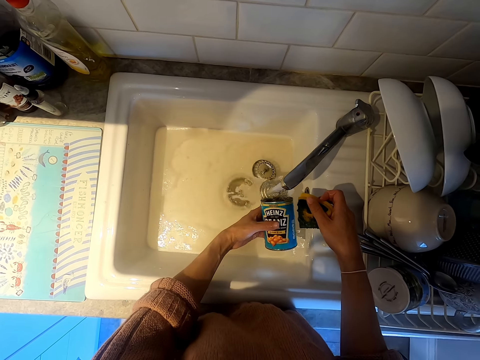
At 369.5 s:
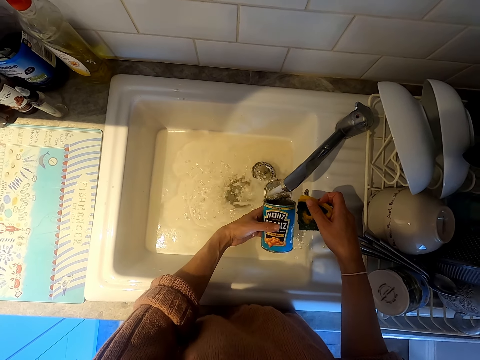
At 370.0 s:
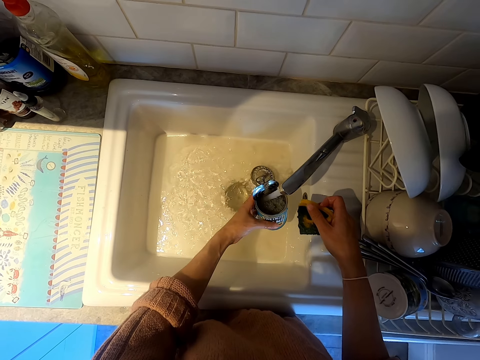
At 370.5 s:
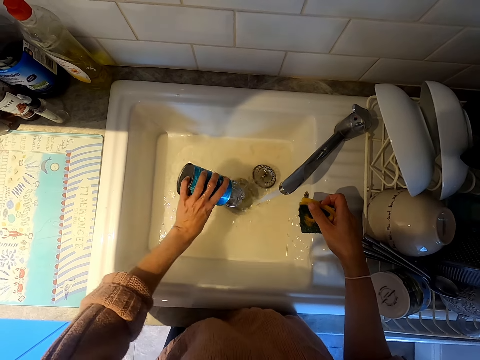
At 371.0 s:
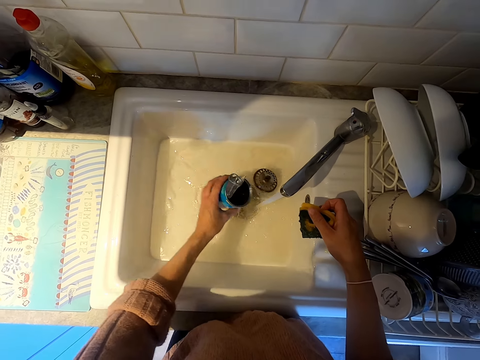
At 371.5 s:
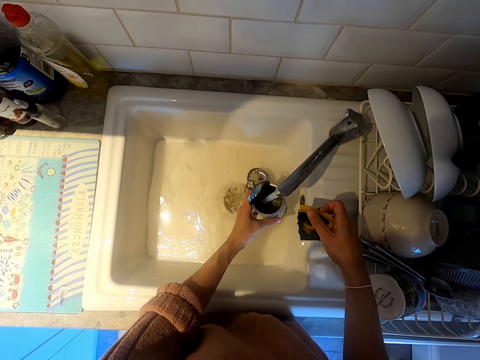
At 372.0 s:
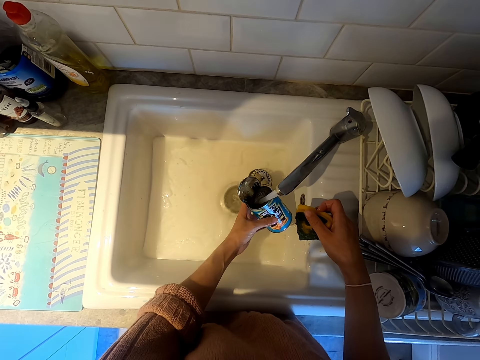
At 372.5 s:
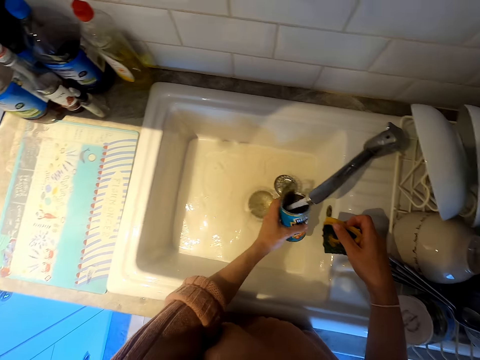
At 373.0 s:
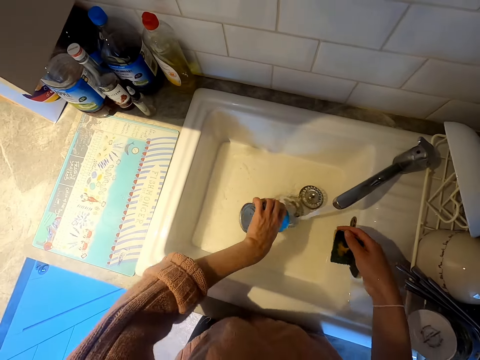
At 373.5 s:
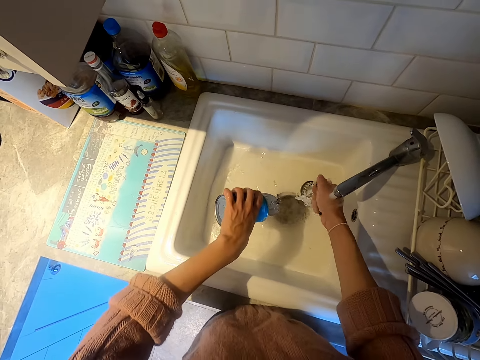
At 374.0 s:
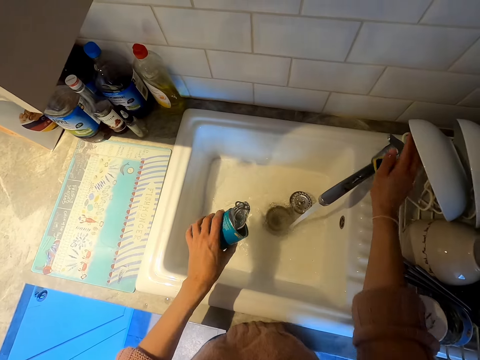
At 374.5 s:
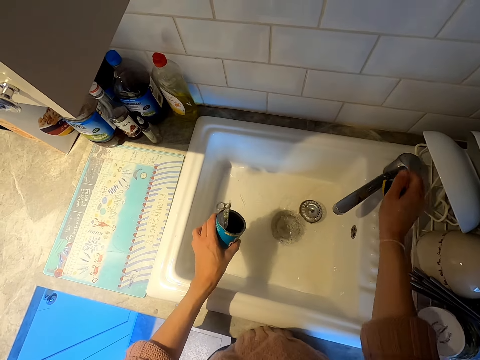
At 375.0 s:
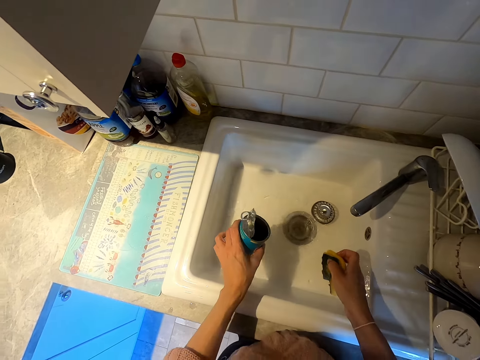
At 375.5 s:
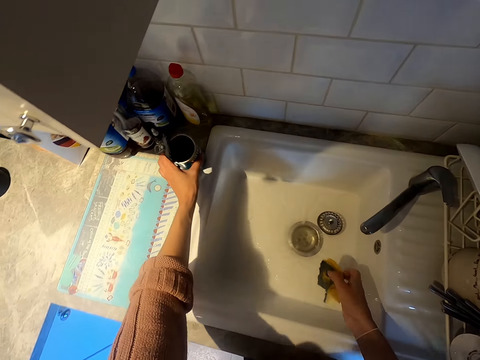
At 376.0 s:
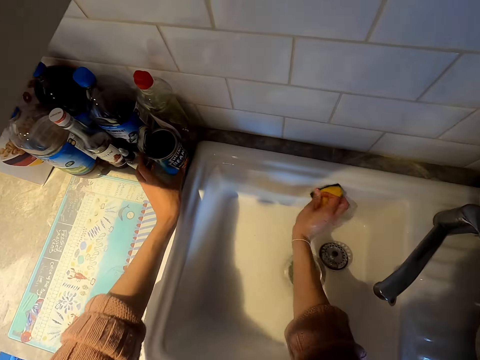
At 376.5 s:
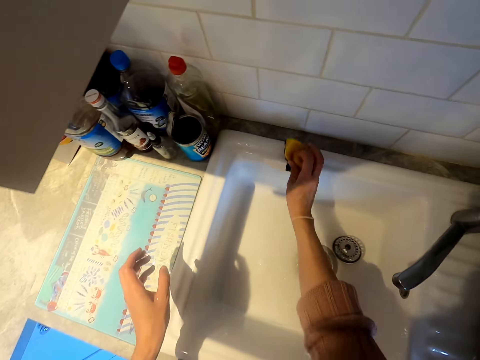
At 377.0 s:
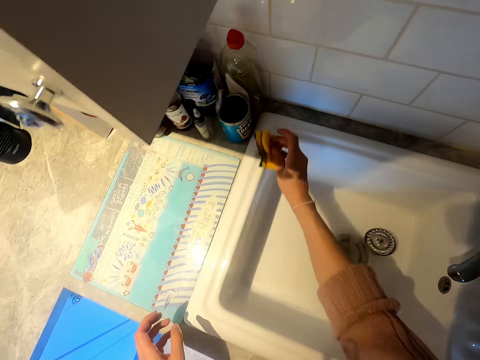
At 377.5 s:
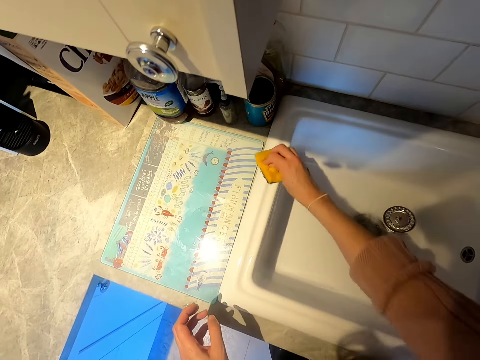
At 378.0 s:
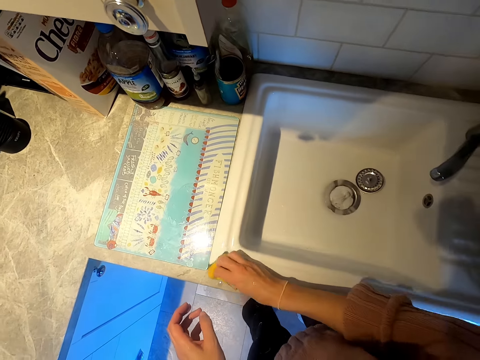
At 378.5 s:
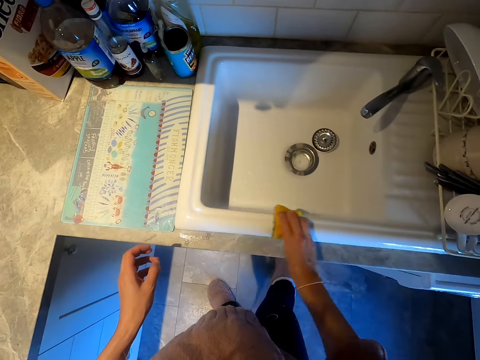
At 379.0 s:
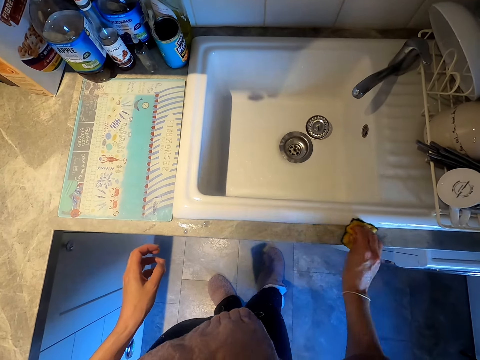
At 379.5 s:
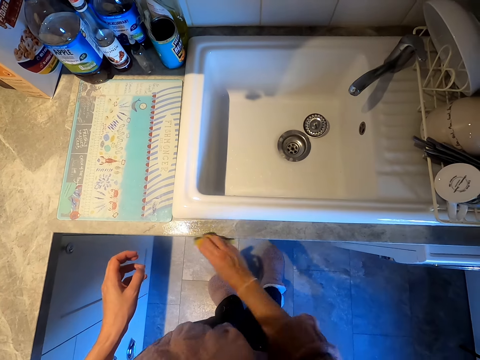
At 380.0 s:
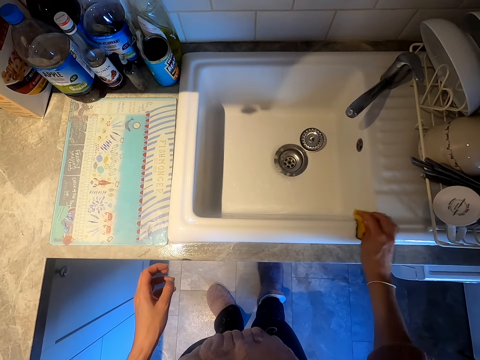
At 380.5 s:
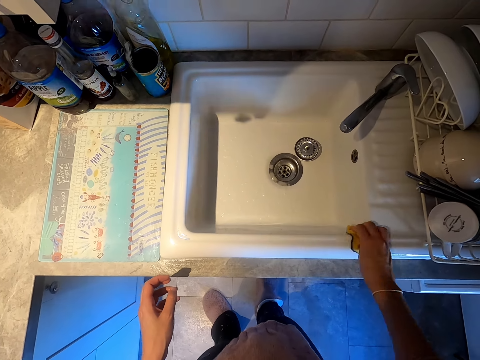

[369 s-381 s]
The camera wearer pours water into the sink. They fill the tin with water. They pour water into the sink. They rinse the sponge. They close the tap. They put the can on the countertop. They wash the sink.

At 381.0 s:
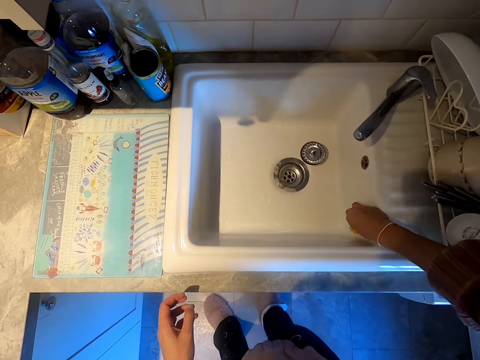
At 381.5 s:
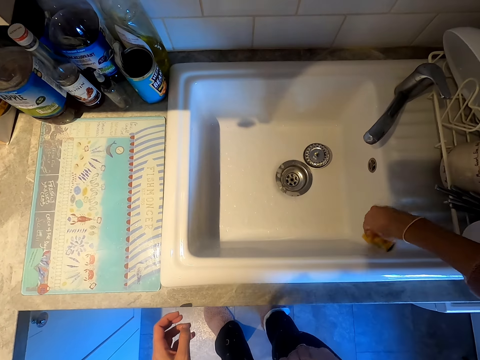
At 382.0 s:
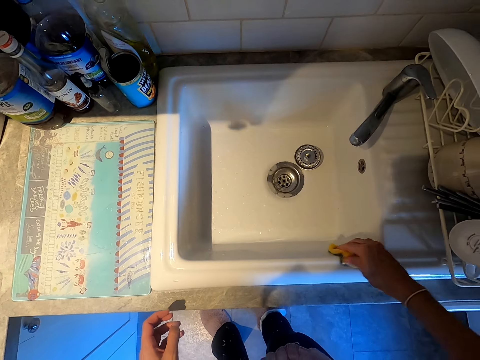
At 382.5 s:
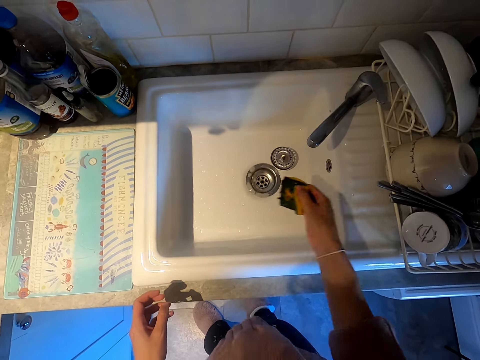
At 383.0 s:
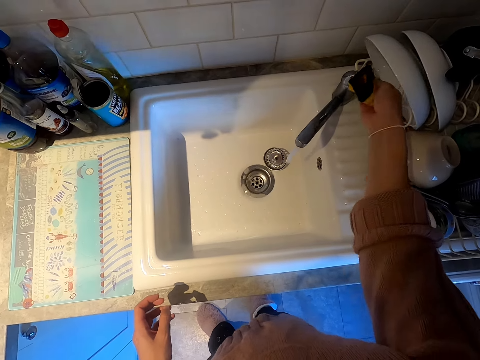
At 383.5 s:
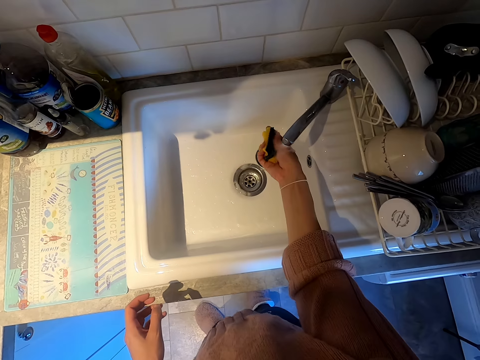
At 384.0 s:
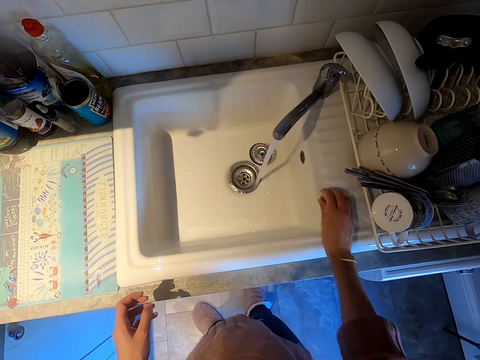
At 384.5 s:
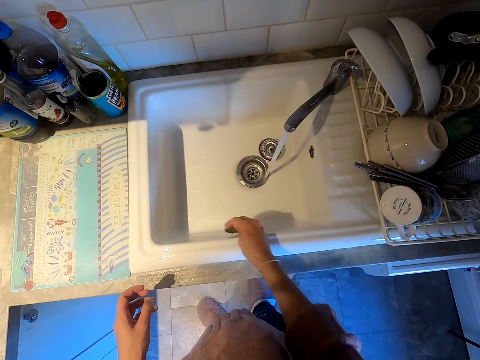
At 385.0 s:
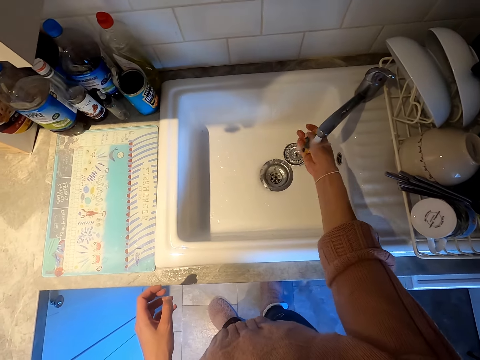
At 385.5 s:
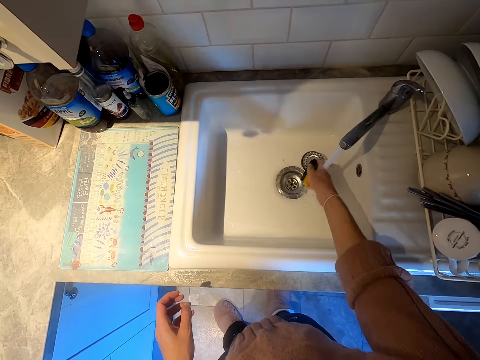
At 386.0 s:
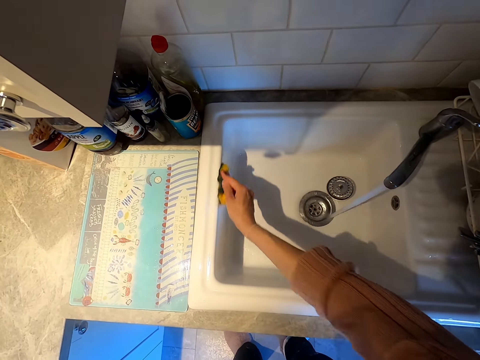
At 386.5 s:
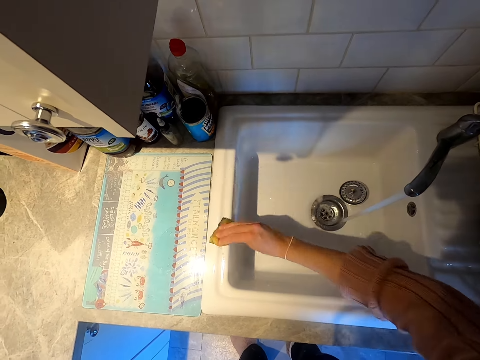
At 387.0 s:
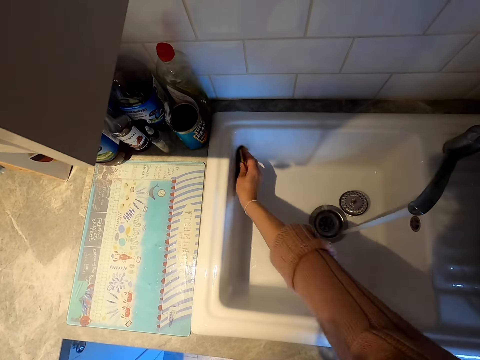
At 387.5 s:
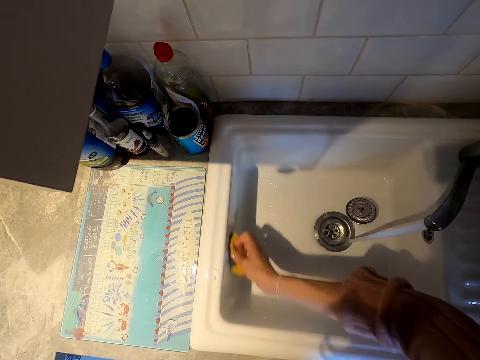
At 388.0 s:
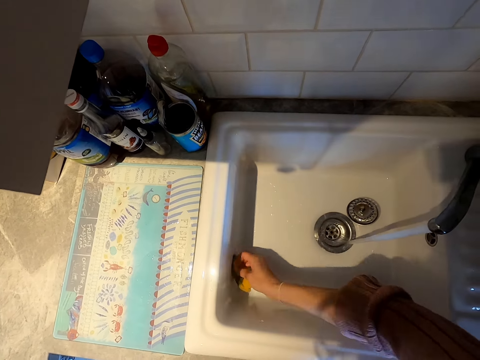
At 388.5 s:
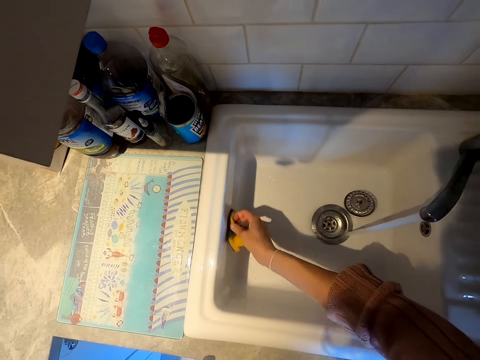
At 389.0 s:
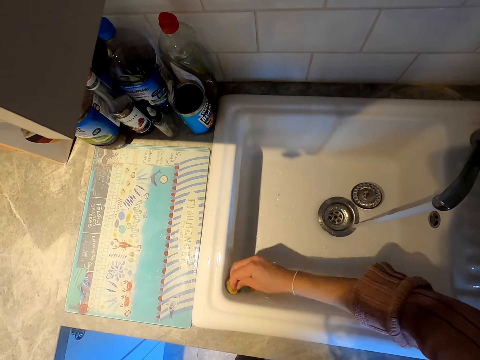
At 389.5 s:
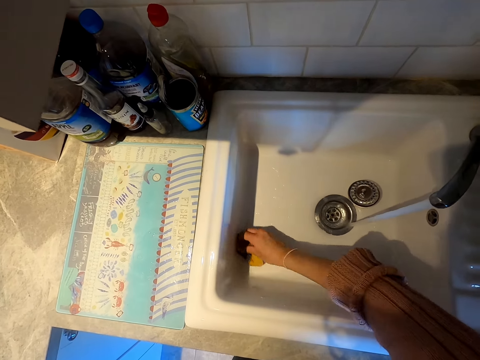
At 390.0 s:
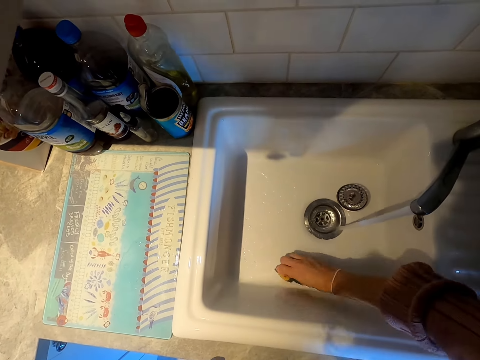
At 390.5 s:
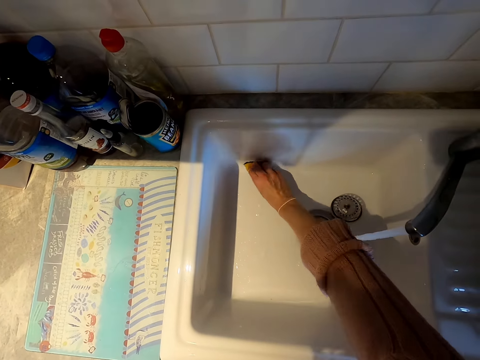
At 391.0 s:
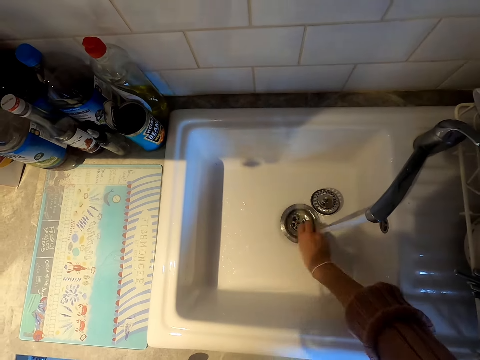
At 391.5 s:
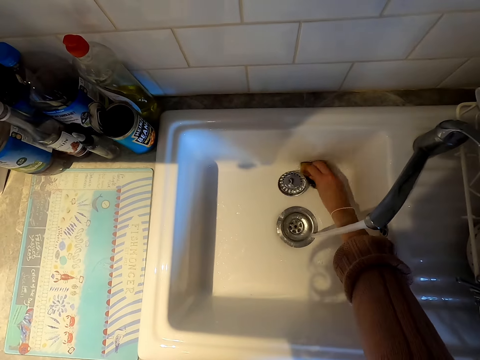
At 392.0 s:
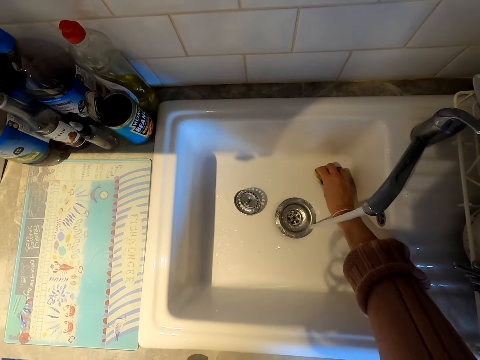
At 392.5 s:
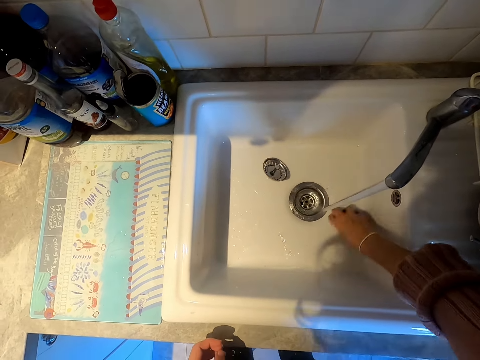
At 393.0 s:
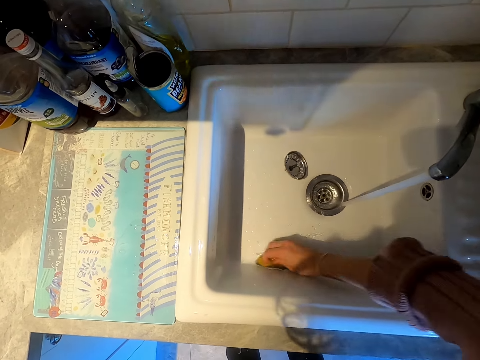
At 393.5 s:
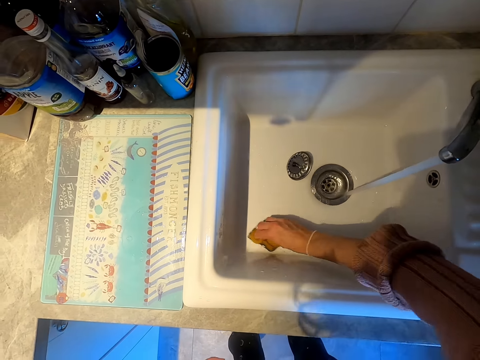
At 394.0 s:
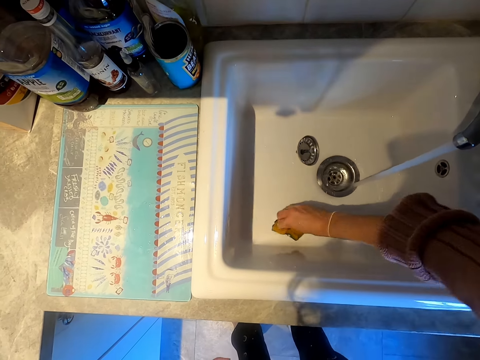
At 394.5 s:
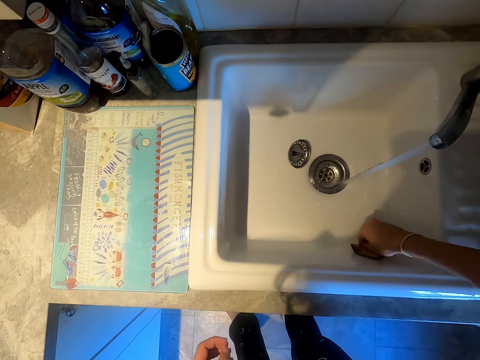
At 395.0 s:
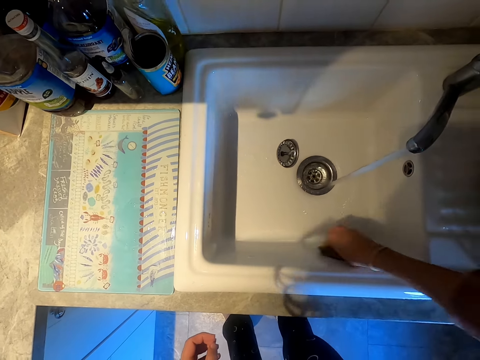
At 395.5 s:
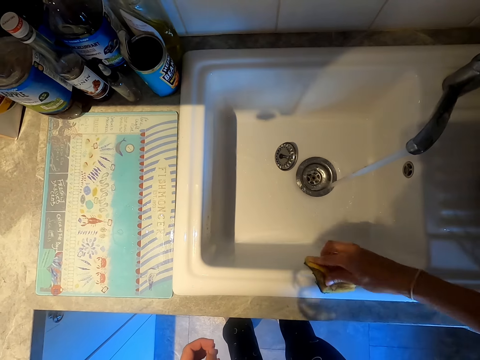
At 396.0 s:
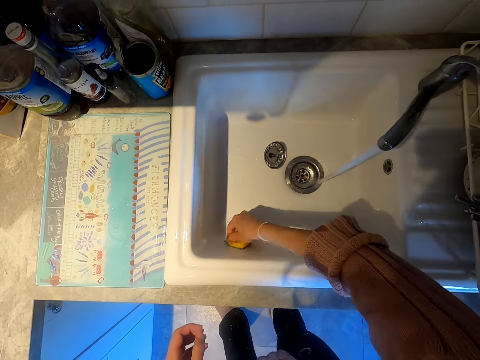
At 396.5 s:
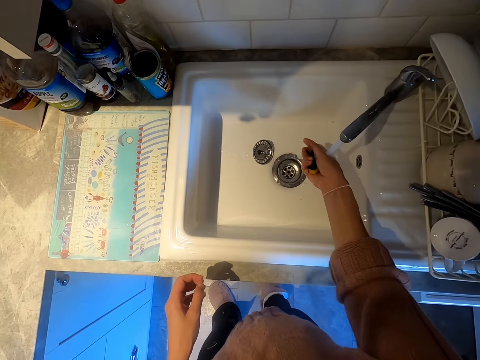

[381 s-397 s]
The camera wearer opens a tap. They wash the washing sponge. They wash the sink. They wash the washing sponge. They wash the sink.
